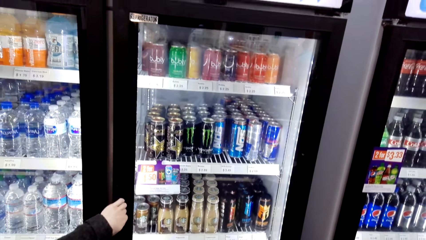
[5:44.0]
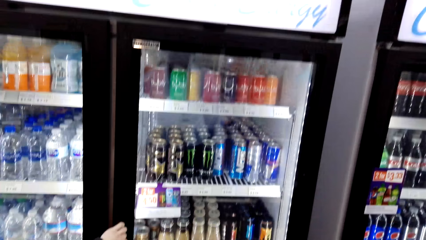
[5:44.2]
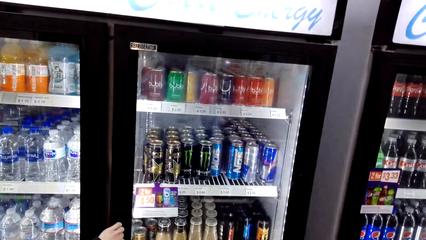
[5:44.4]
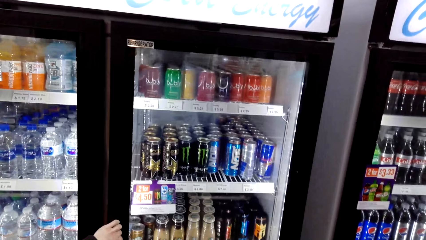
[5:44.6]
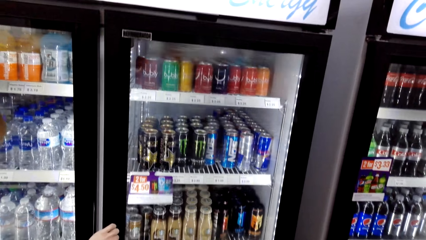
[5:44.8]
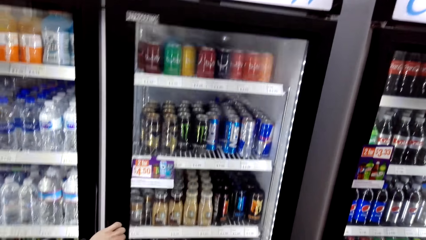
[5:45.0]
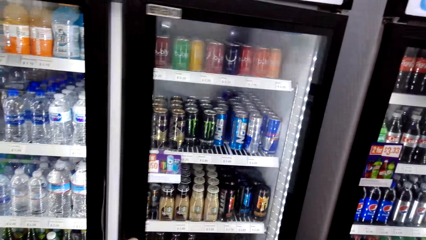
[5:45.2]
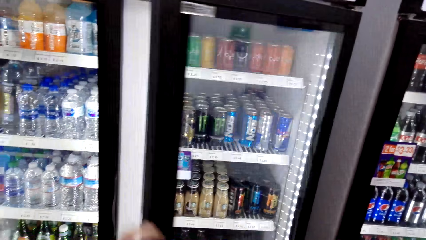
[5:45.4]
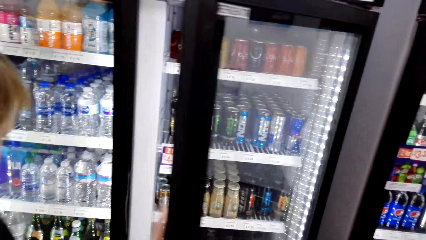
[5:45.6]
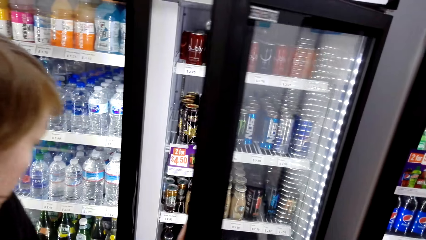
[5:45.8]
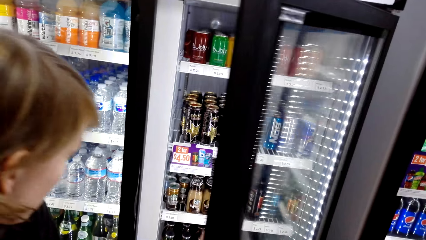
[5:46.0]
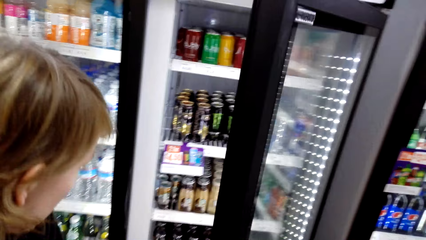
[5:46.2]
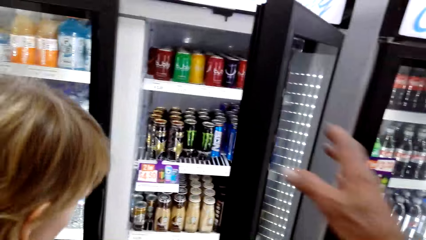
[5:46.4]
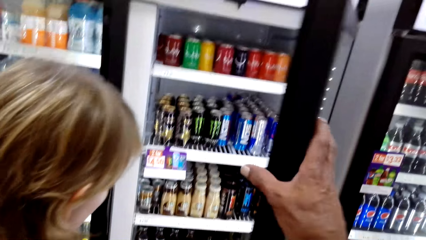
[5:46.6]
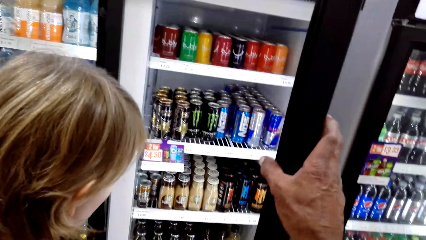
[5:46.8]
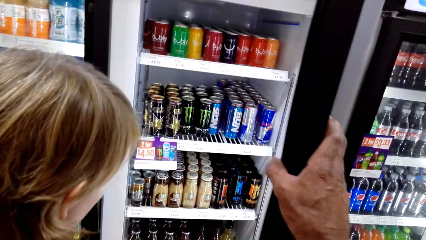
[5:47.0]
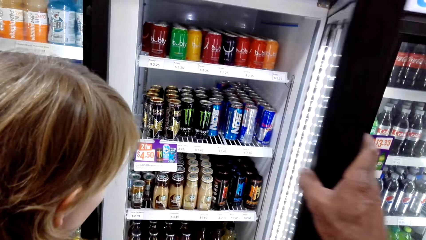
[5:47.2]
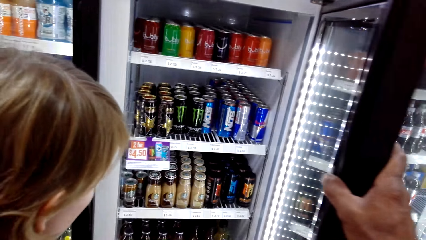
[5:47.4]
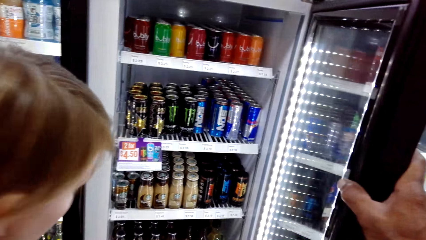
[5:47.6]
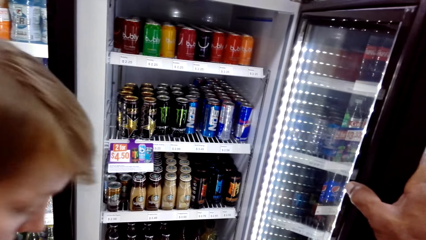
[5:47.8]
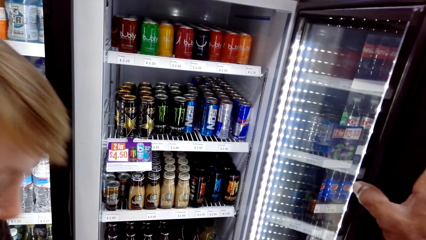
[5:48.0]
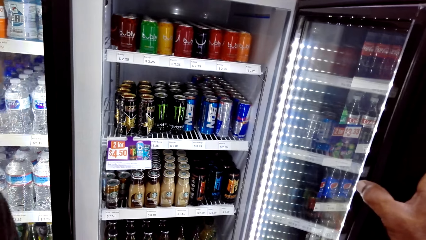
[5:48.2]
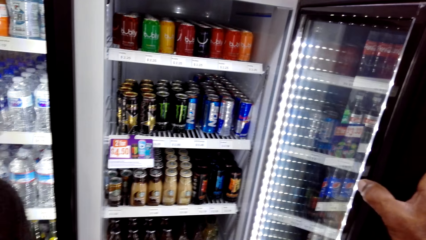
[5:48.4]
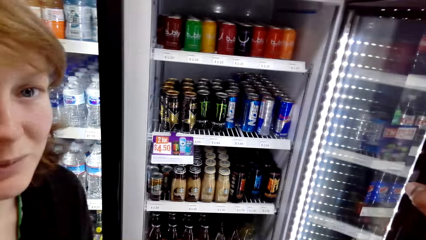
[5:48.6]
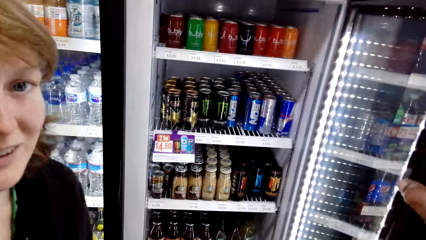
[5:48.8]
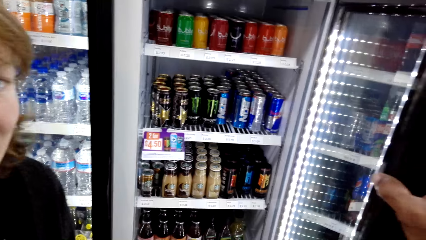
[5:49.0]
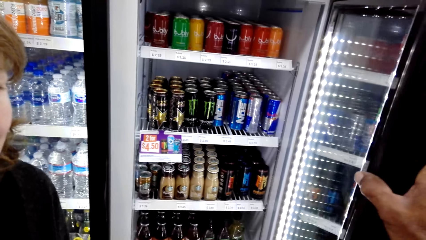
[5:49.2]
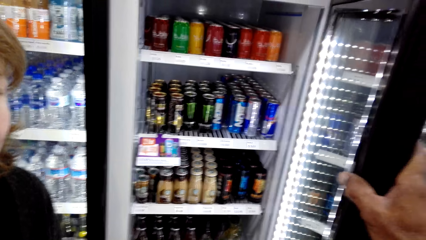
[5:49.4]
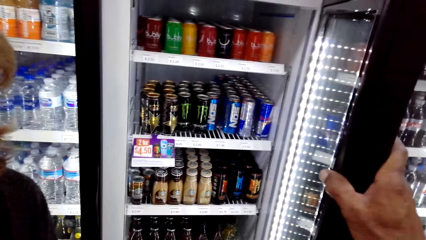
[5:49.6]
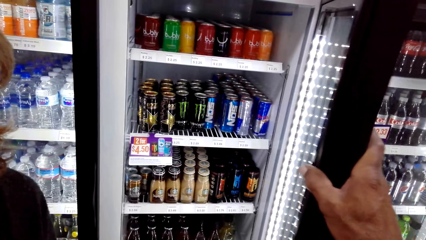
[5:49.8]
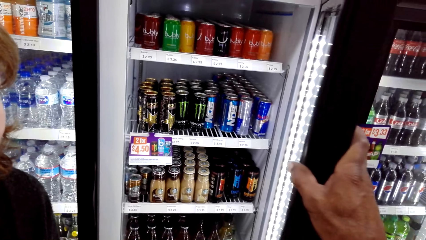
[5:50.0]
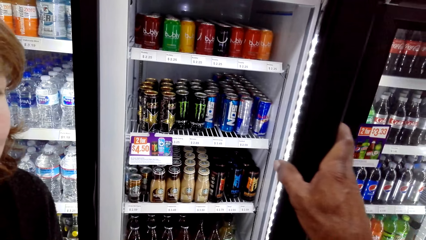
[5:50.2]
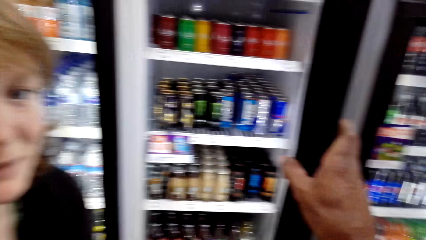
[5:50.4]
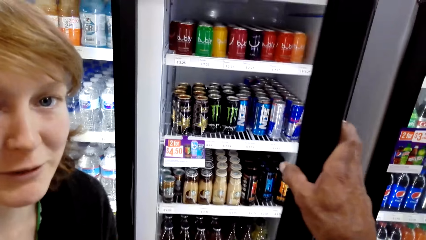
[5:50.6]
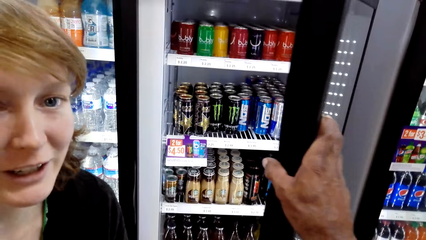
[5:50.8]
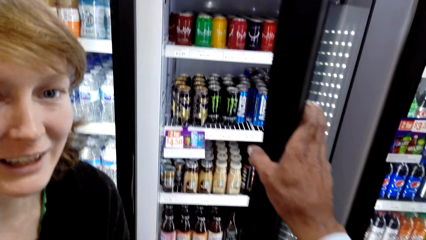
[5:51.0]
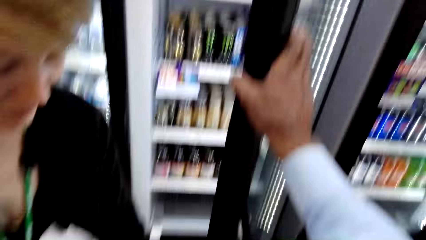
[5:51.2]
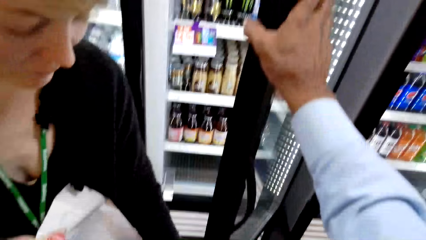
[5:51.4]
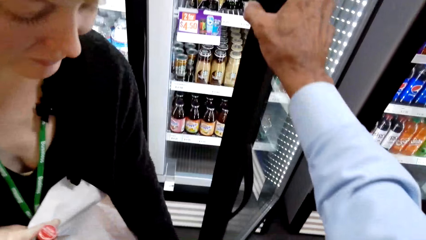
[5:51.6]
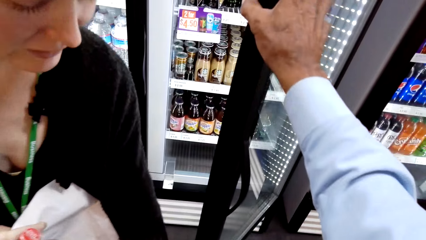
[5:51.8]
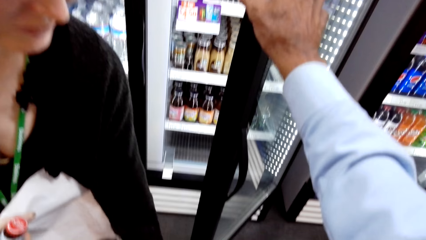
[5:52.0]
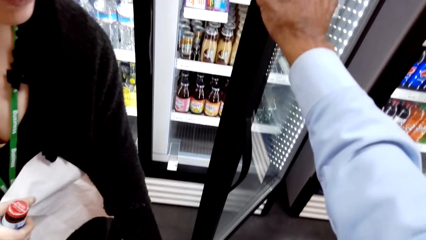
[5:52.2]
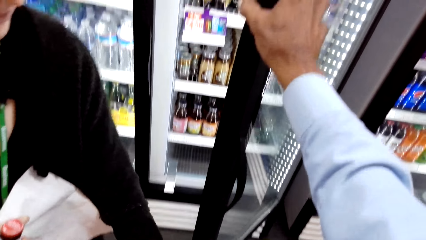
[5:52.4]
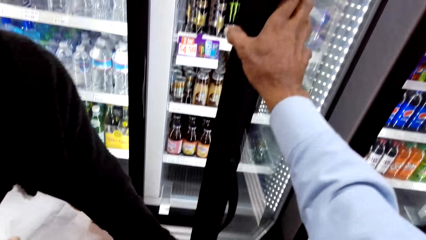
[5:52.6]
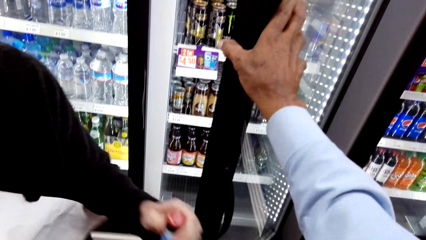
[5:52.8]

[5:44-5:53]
A lady opens the fridge. The camera wearer talks with the lady and looks around. They hold the fridge door, look around, and talk with the lady. They talk with the lady again. They close the fridge door.

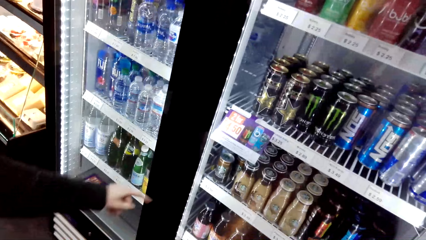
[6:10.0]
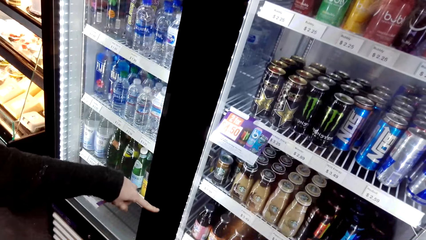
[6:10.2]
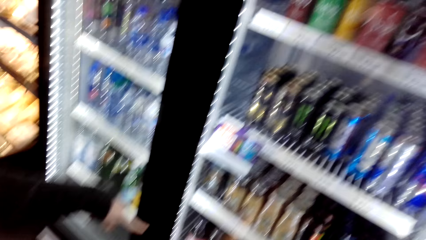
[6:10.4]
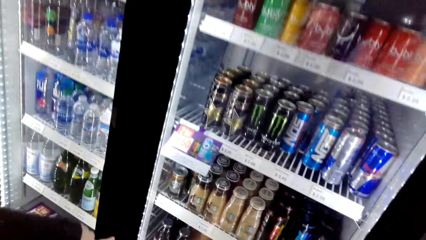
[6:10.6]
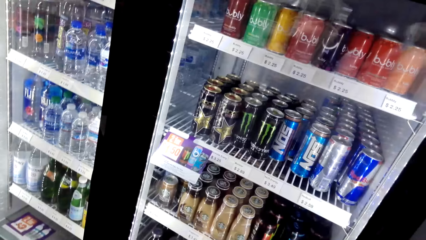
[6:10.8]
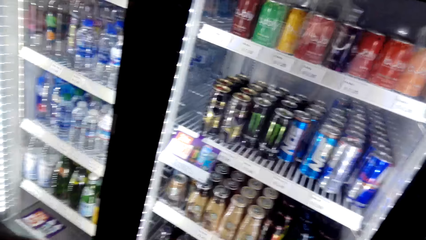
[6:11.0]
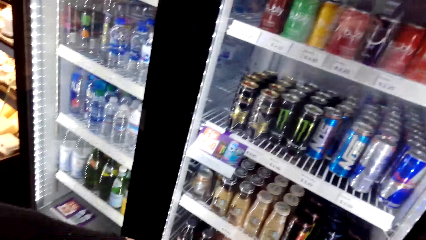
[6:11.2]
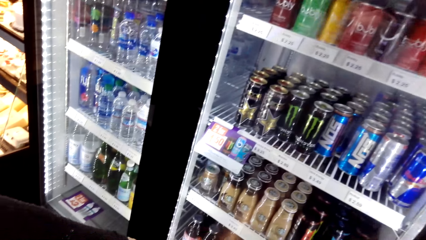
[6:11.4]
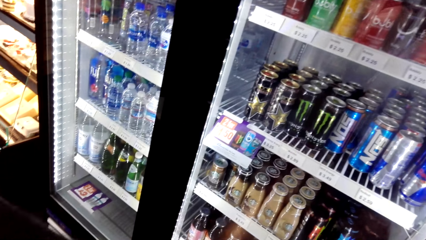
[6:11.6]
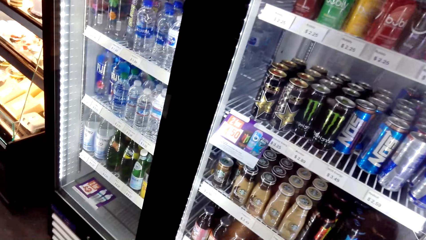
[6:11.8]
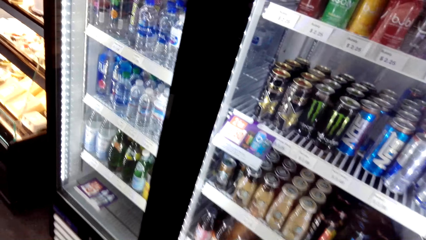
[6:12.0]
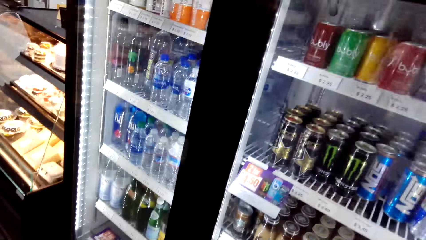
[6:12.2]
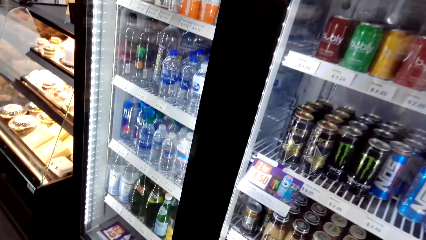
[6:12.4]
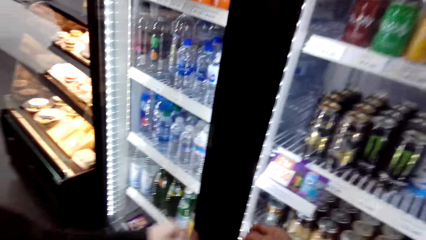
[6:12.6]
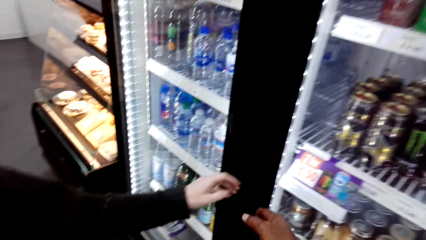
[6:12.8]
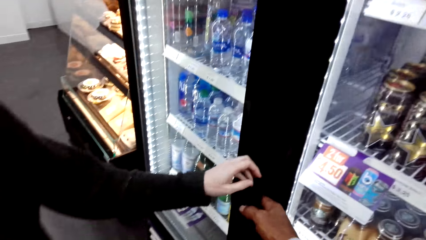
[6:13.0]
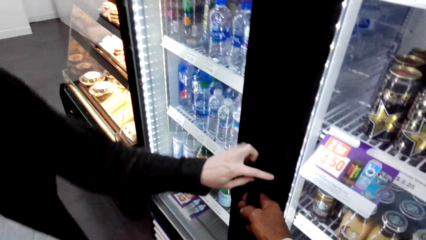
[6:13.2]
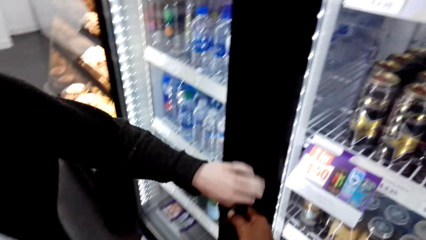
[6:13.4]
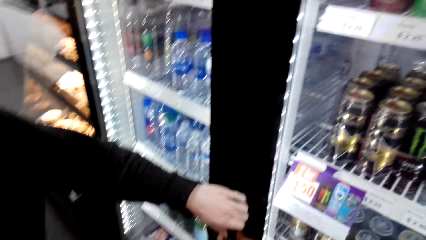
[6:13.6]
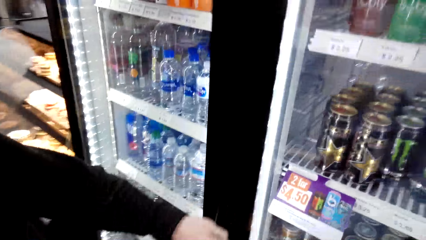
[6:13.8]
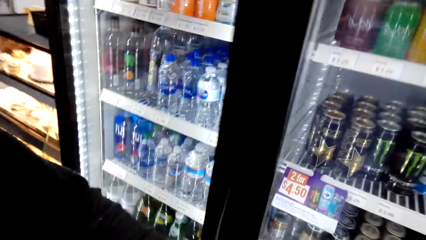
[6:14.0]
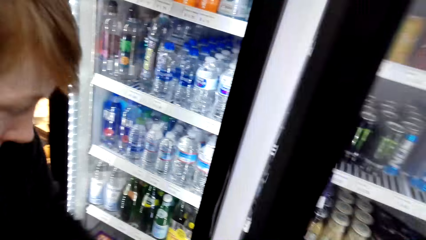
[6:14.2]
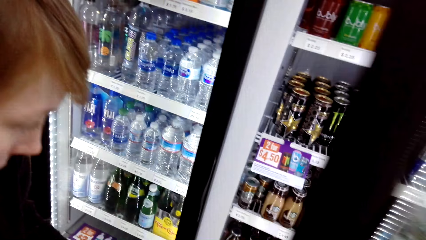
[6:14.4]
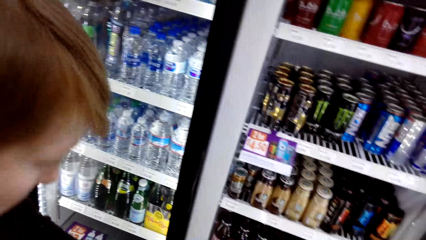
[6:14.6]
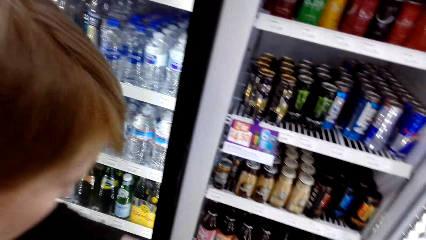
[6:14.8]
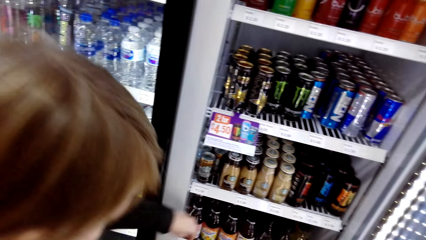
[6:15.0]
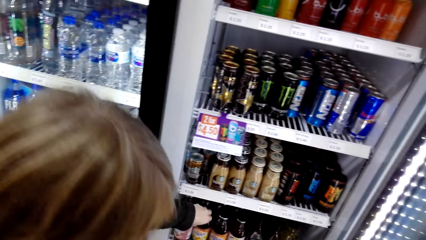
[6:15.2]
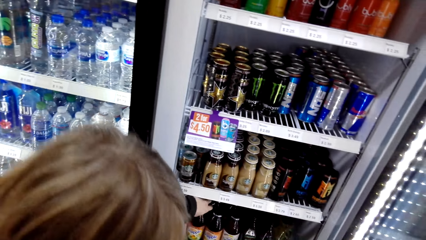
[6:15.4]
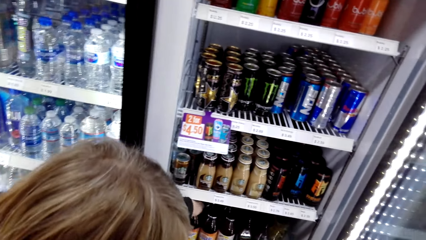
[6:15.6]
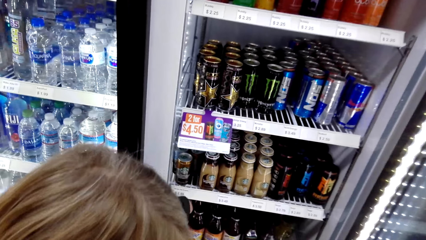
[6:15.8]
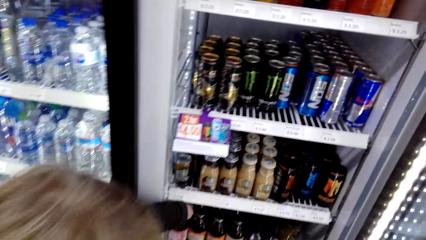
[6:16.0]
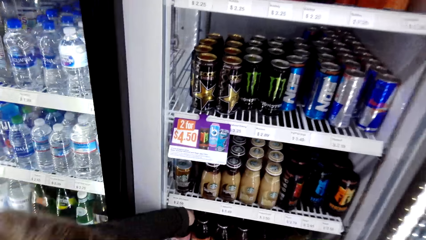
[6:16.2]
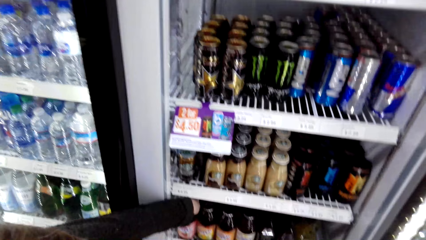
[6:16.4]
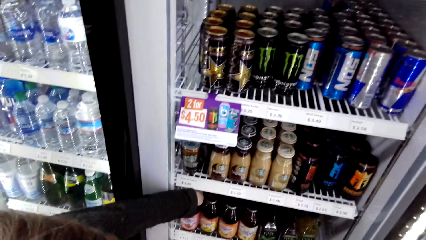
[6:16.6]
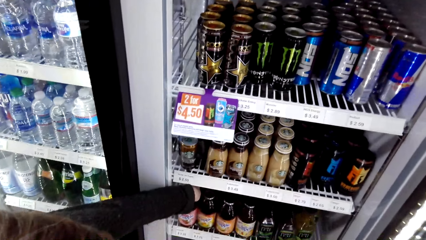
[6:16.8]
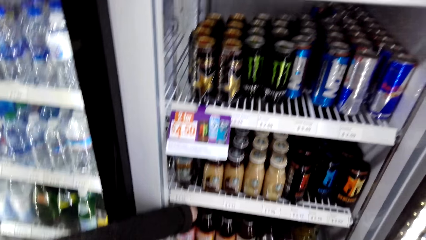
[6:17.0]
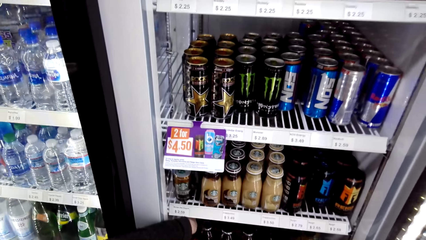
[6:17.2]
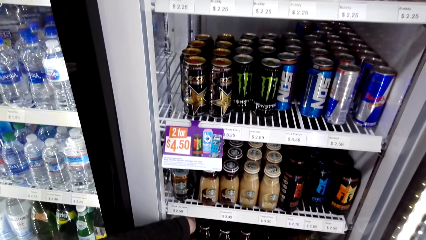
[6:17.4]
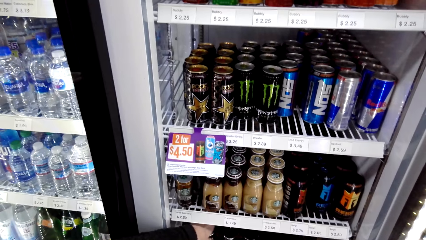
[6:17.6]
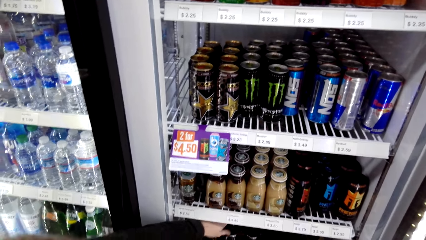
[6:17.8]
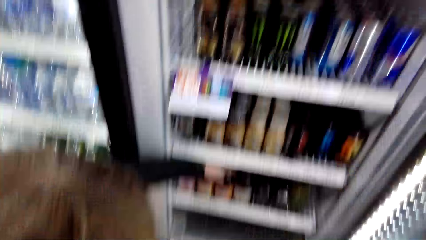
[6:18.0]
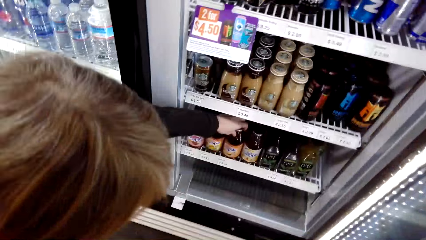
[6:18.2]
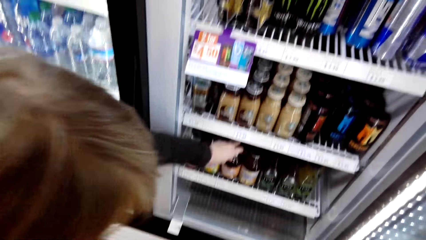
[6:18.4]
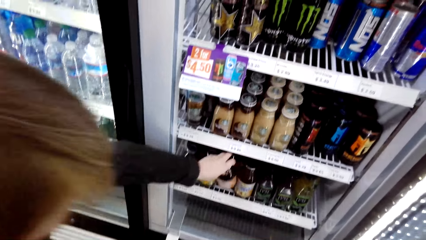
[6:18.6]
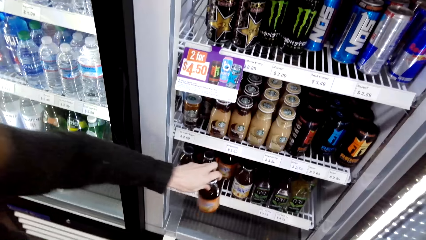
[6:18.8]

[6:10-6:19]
A lady talks with the camera wearer and moves a hand. The camera wearer looks around. They walk along the fridge and open the fridge. The lady opens the fridge. The camera wearer talks with the lady. They talk with the lady again. They look around.
